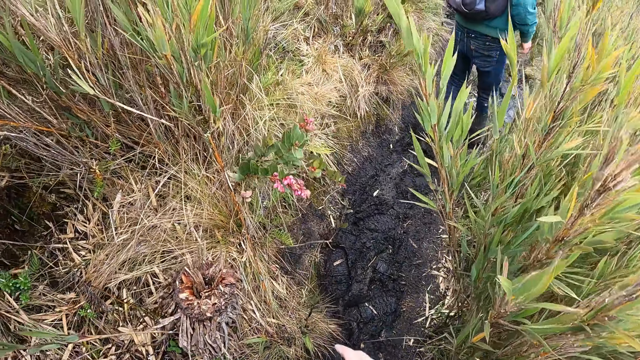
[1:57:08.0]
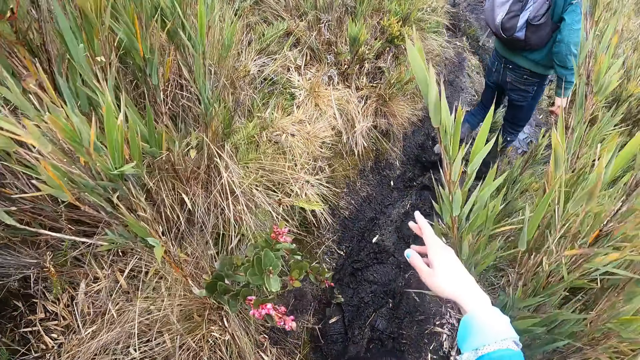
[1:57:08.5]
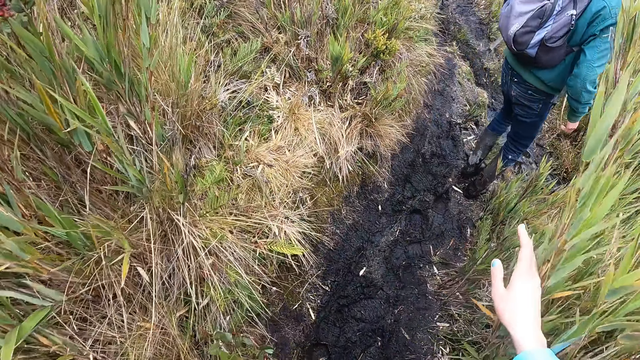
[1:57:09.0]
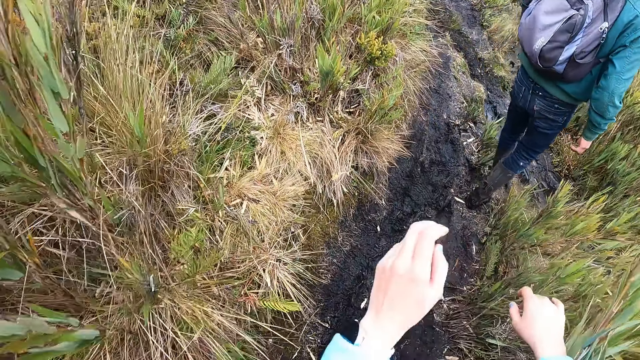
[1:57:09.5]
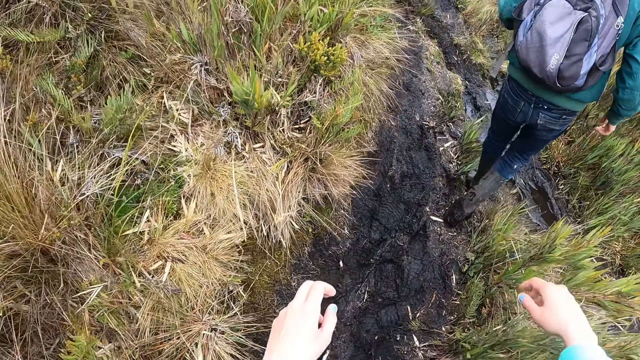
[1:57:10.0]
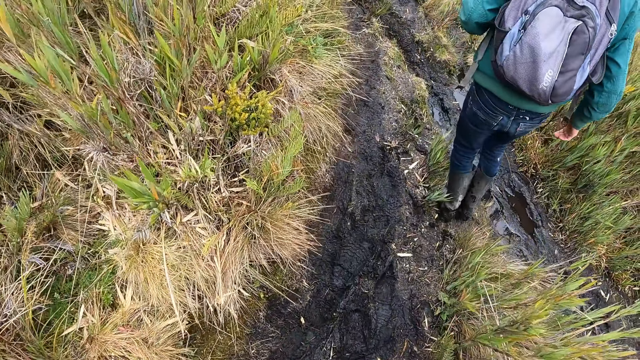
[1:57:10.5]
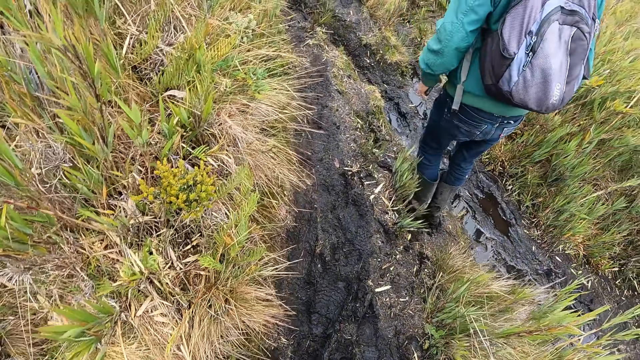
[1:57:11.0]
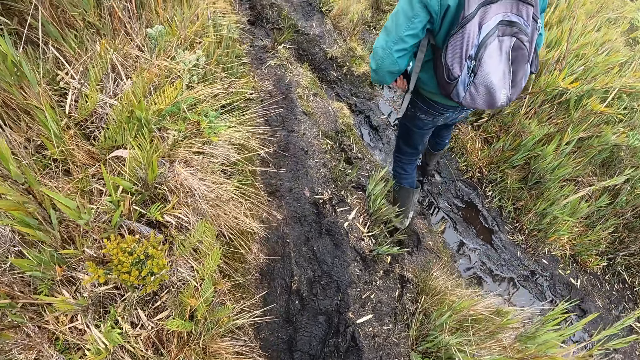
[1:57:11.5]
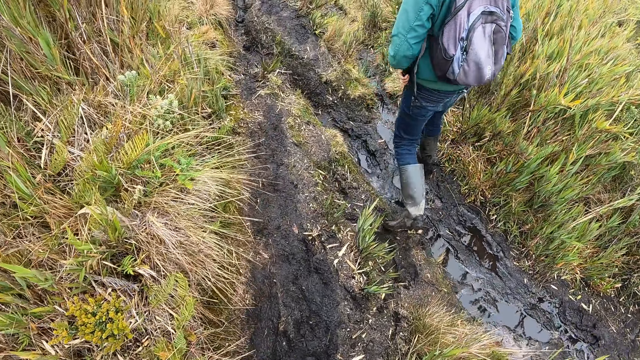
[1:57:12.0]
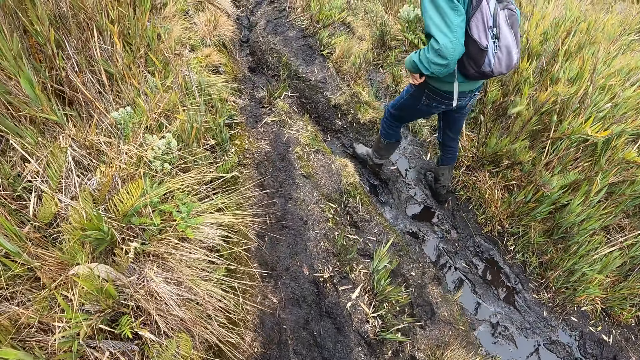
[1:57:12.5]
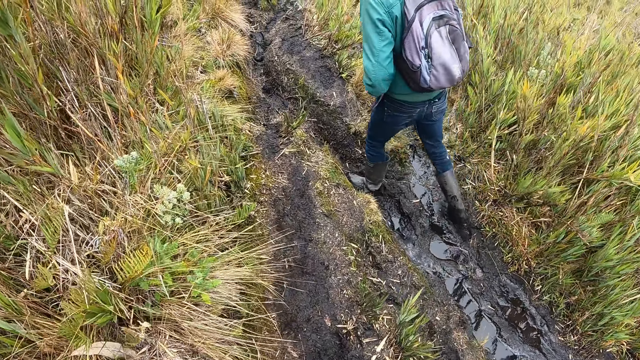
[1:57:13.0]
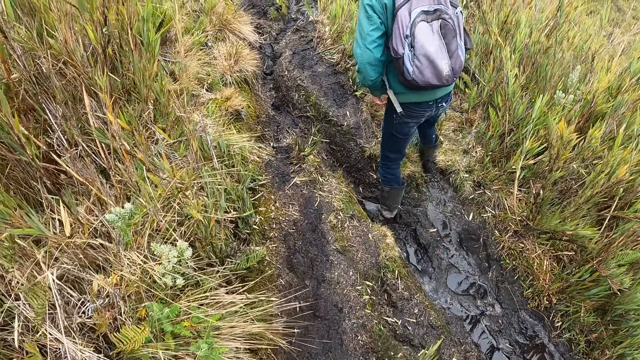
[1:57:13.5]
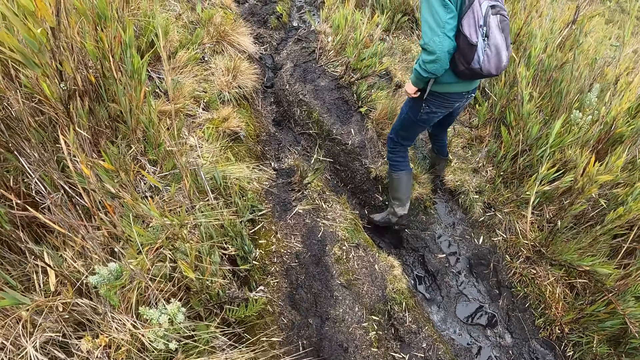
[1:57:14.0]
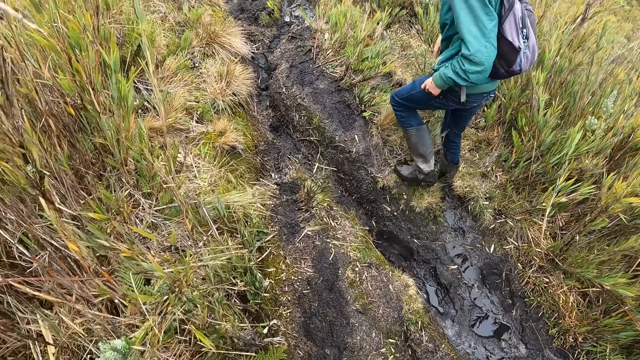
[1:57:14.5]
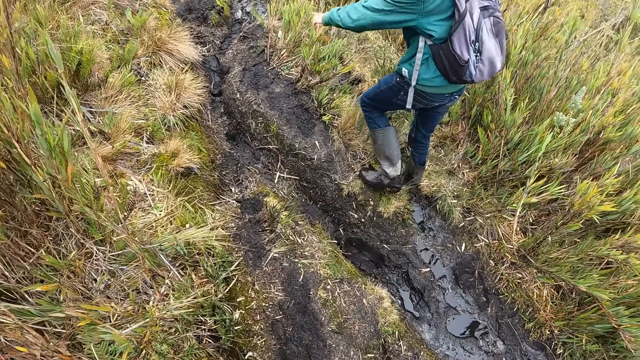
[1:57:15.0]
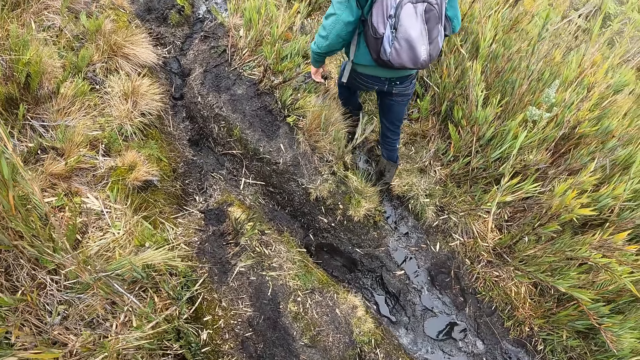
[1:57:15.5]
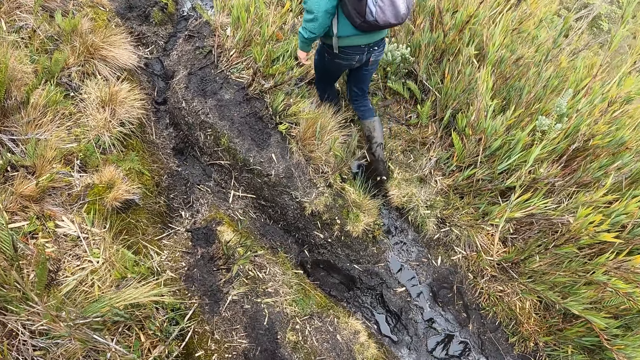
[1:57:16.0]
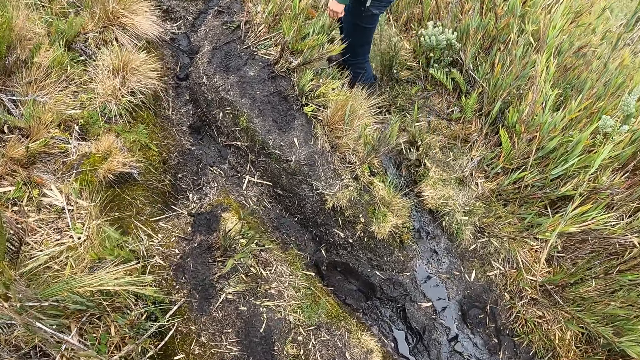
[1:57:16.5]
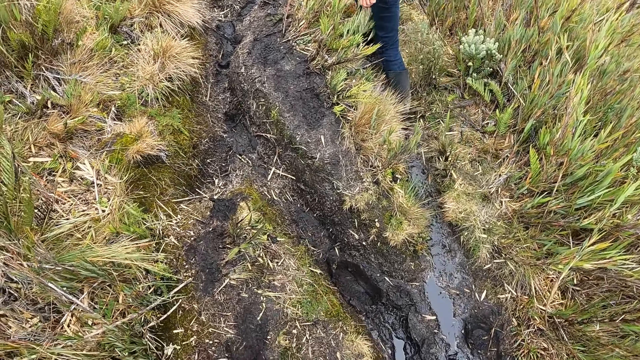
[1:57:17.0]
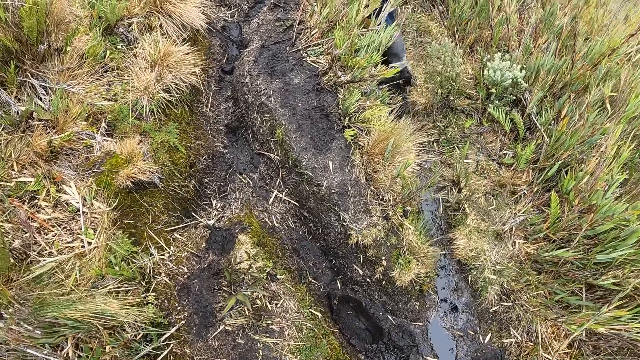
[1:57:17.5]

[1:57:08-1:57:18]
The camera wearer touches a plant on the trail with her right hand. She moves the plant. The man touches a plant on the trail with his right hand. He touches a plant on the trail with his right hand again. The man moves the hand.

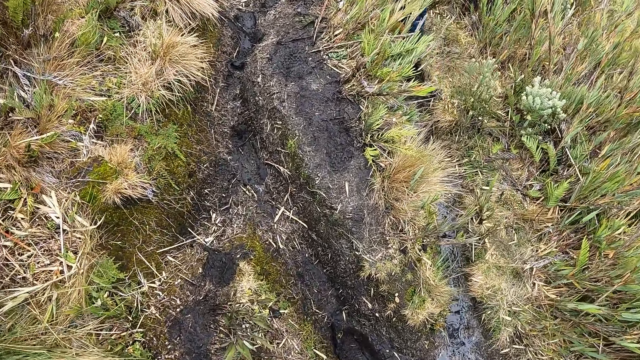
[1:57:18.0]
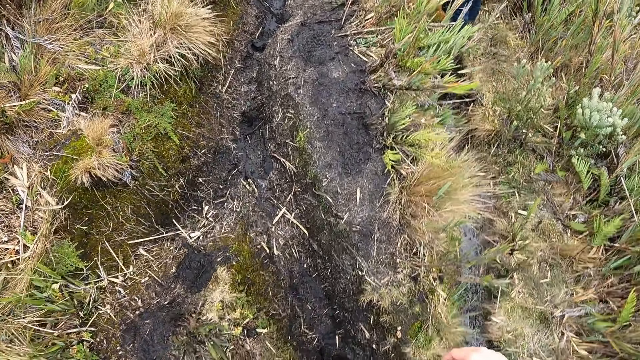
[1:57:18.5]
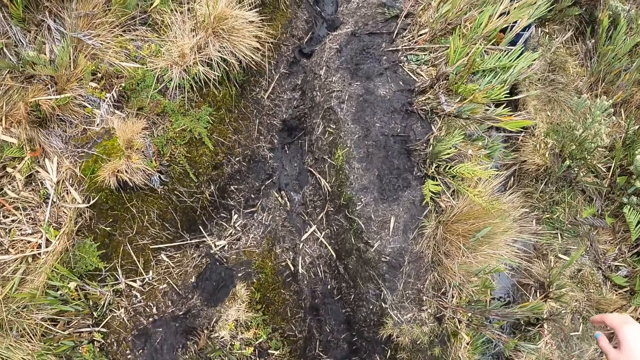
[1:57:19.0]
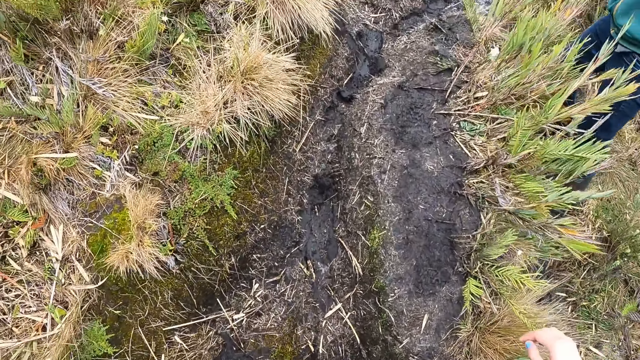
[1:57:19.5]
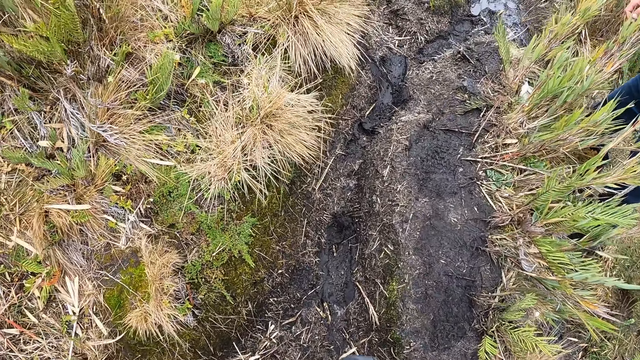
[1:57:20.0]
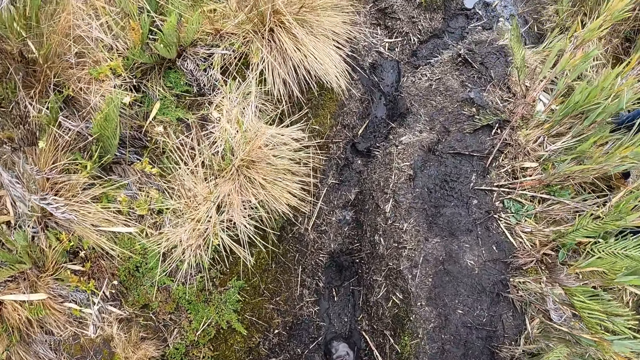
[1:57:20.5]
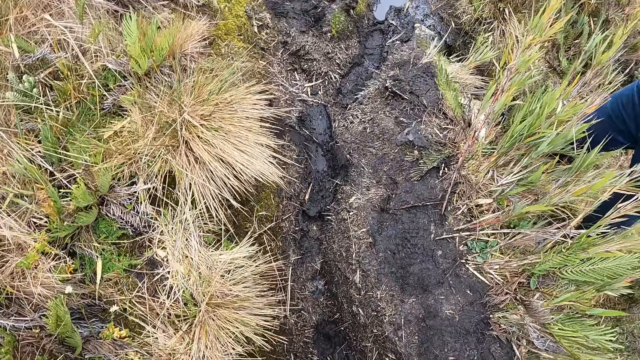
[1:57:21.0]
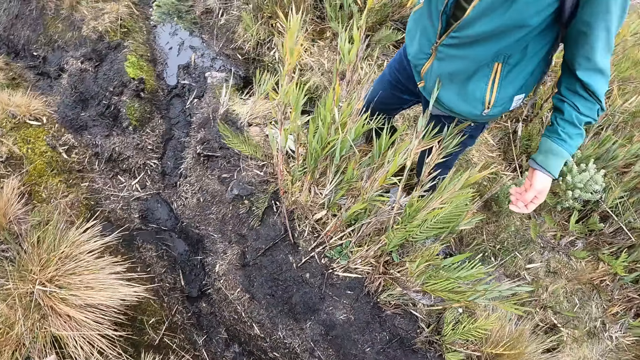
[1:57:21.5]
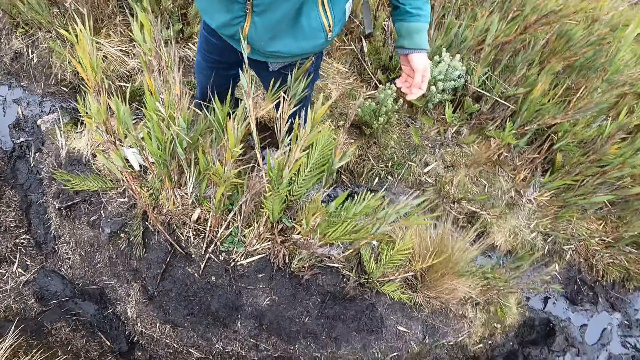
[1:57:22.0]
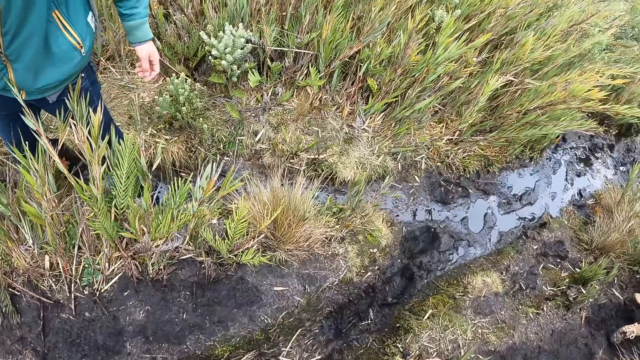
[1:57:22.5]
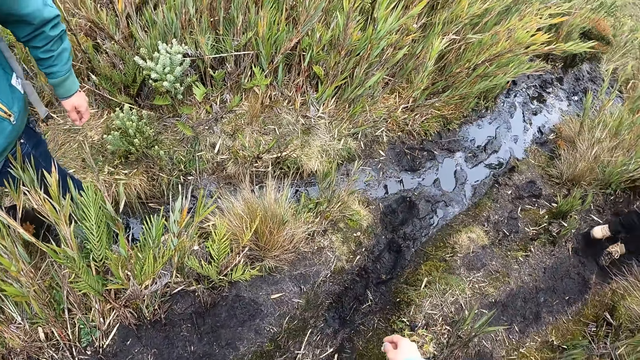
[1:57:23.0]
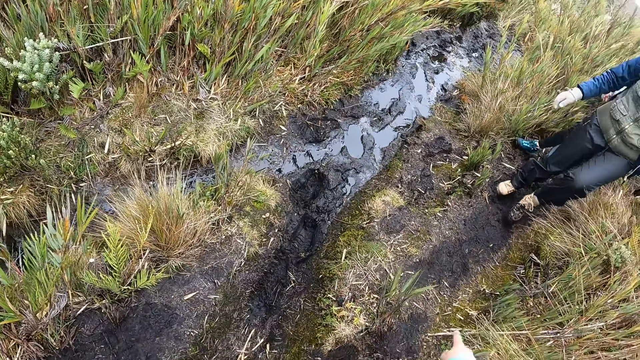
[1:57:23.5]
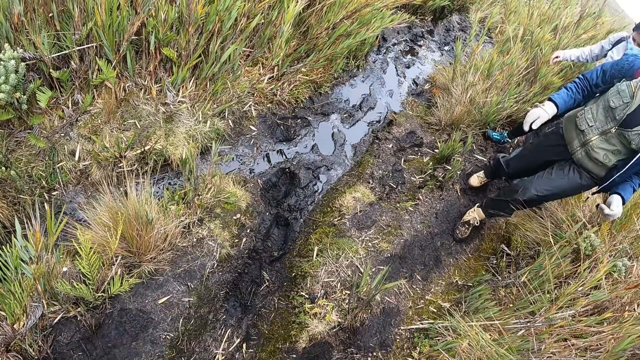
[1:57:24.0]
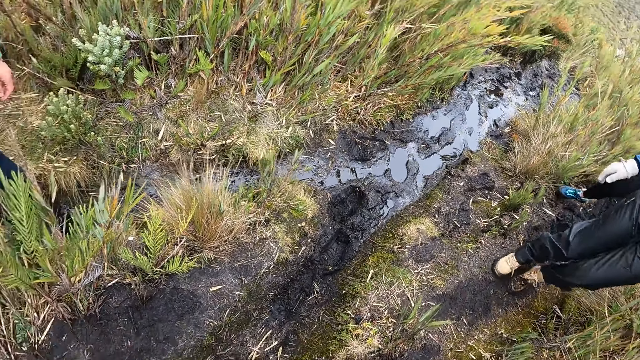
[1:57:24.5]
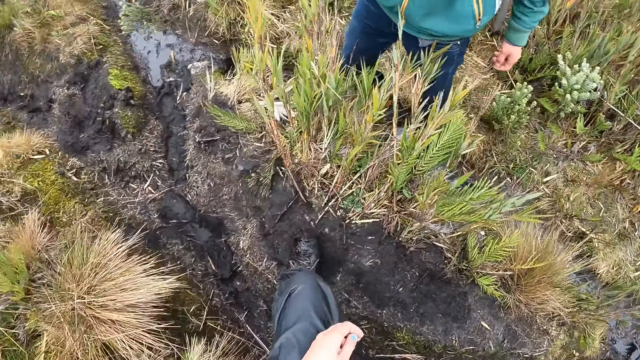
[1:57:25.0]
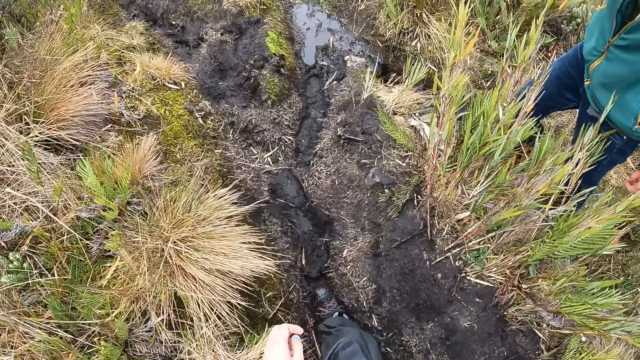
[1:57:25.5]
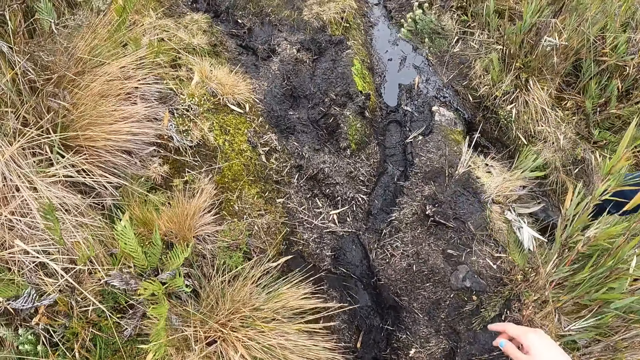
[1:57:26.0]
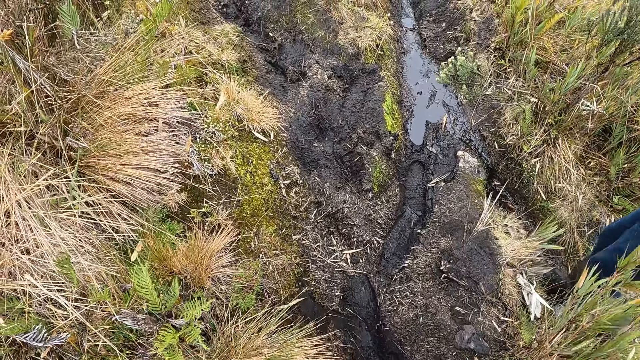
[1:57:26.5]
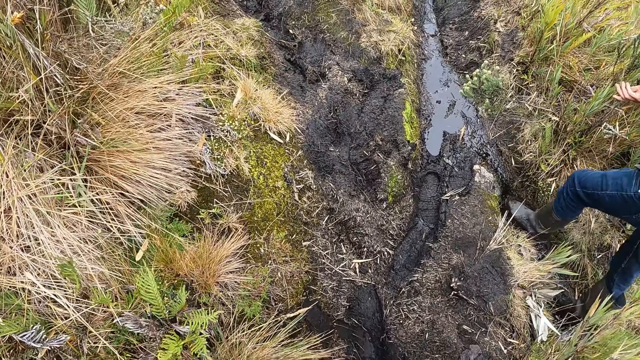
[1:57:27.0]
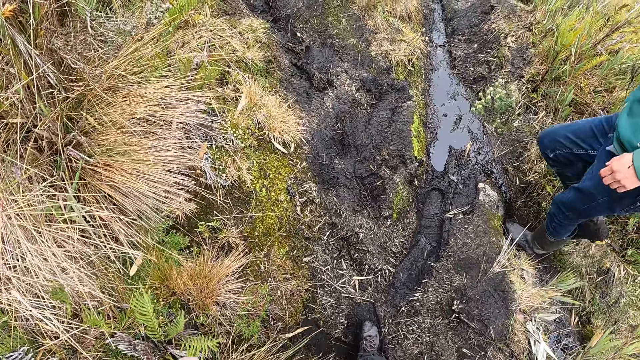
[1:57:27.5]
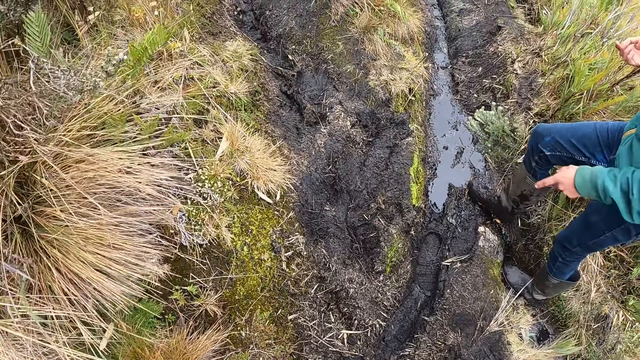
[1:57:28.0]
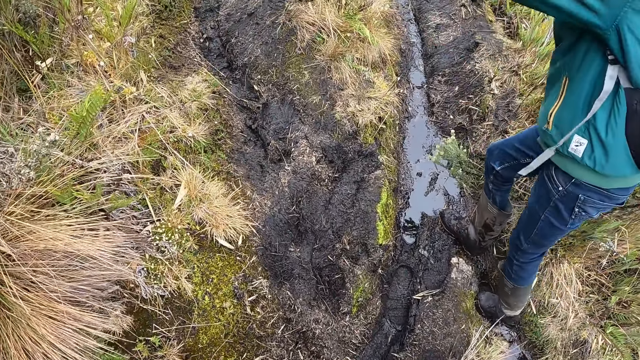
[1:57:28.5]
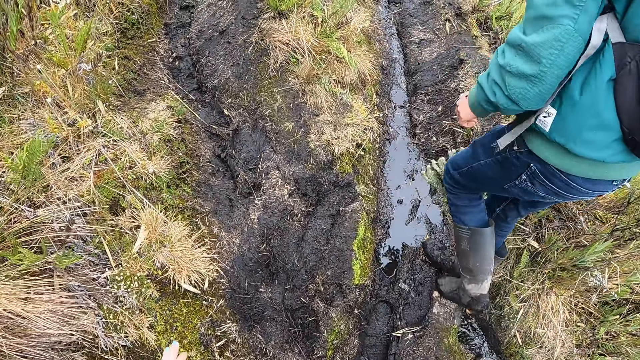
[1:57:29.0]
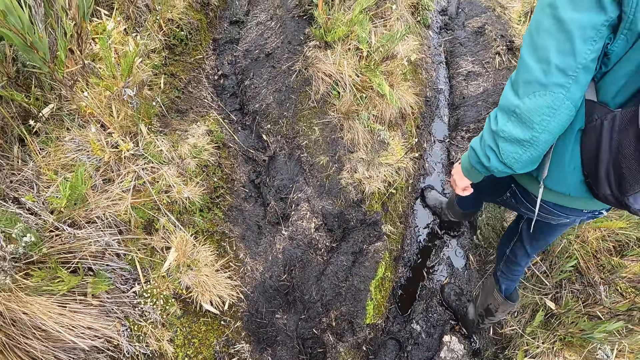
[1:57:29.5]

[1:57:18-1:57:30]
The camera wearer looks around. They stretch the hand. They look around. They walk around. They look around. A man walks around. The camera wearer walks around. Another man walks around and moves the hand.
